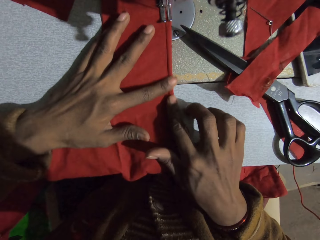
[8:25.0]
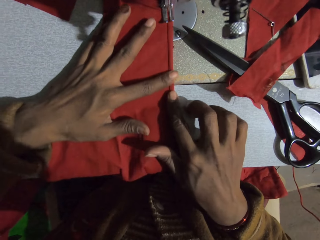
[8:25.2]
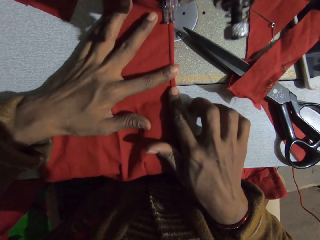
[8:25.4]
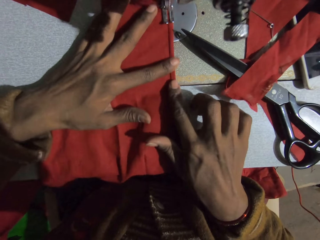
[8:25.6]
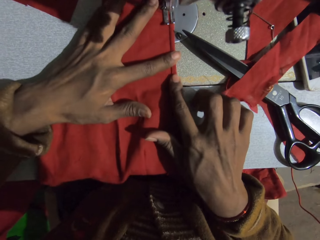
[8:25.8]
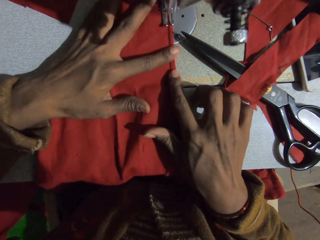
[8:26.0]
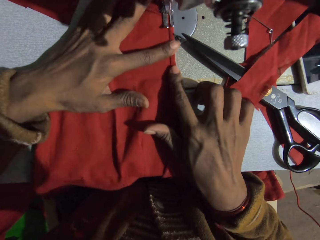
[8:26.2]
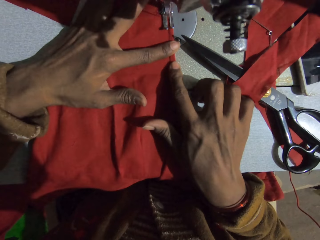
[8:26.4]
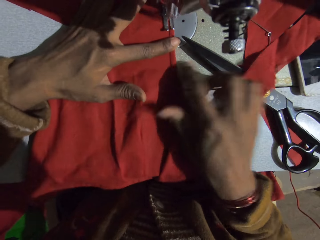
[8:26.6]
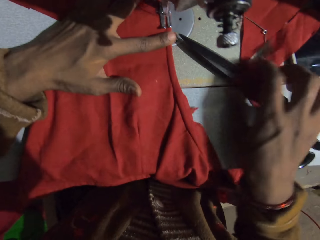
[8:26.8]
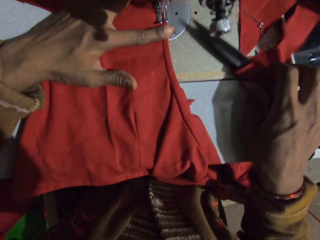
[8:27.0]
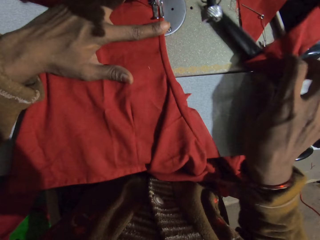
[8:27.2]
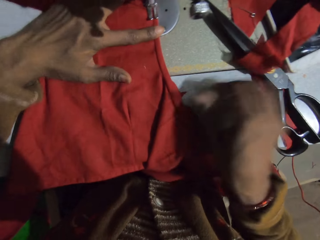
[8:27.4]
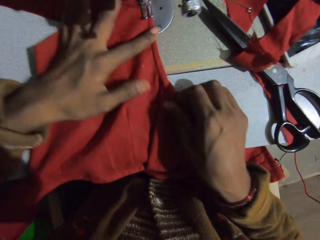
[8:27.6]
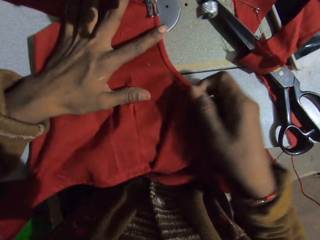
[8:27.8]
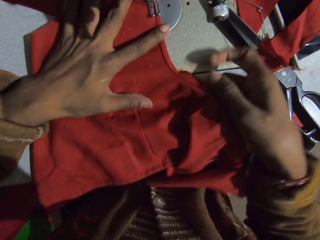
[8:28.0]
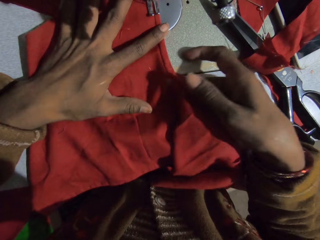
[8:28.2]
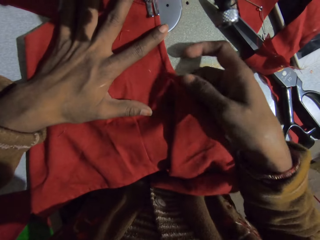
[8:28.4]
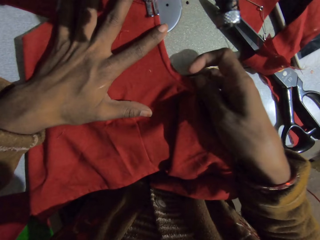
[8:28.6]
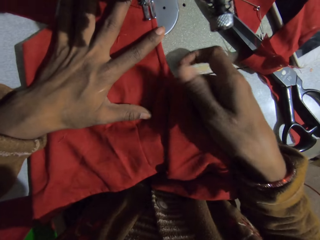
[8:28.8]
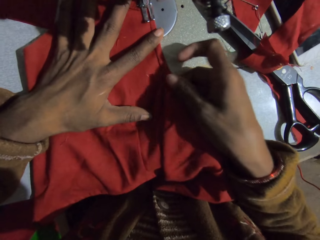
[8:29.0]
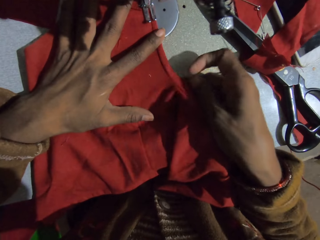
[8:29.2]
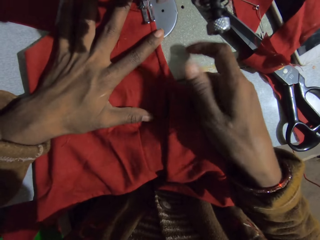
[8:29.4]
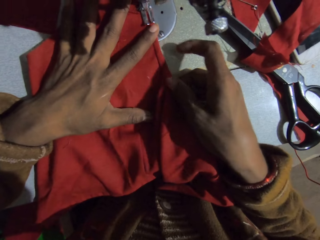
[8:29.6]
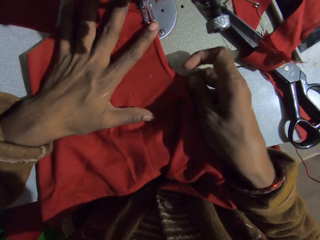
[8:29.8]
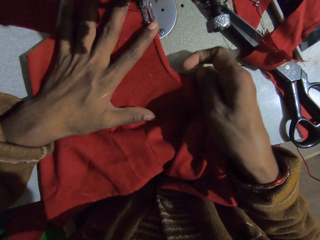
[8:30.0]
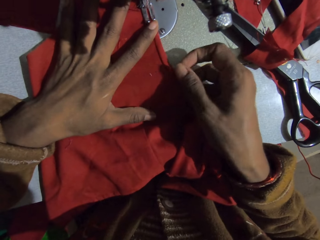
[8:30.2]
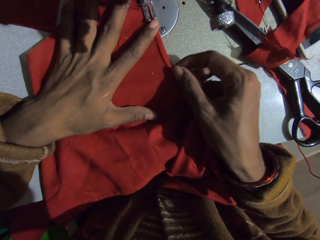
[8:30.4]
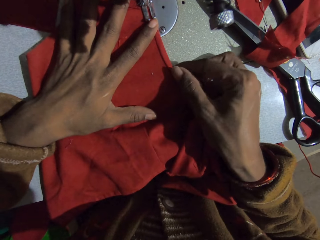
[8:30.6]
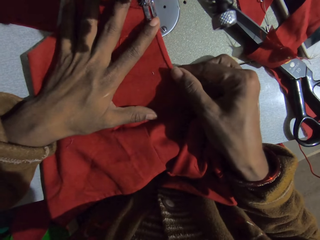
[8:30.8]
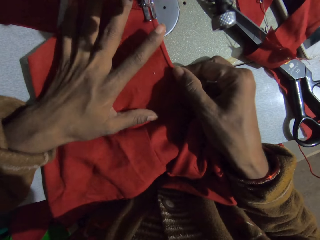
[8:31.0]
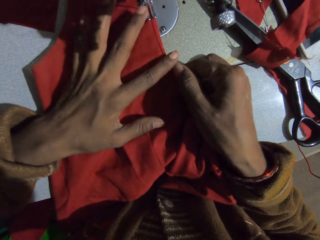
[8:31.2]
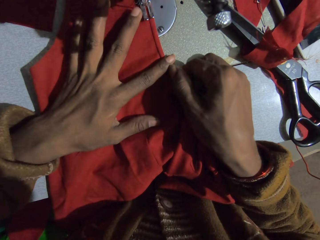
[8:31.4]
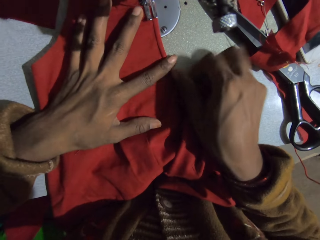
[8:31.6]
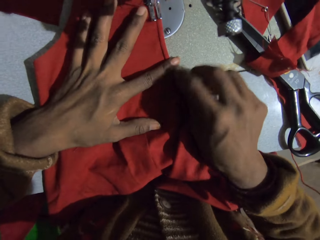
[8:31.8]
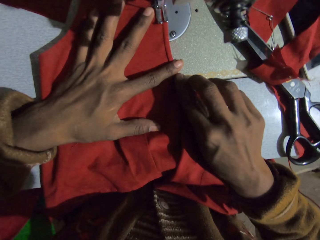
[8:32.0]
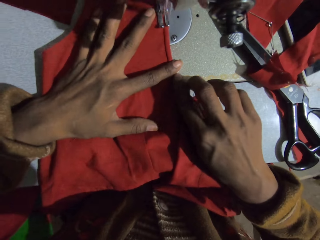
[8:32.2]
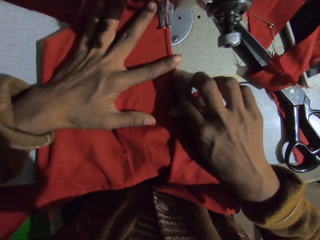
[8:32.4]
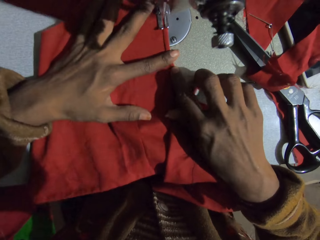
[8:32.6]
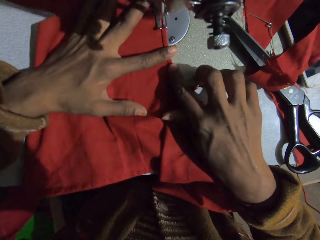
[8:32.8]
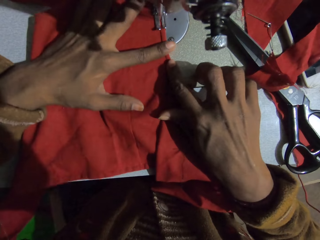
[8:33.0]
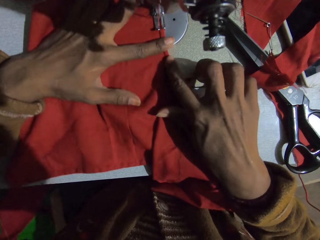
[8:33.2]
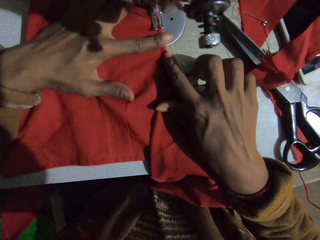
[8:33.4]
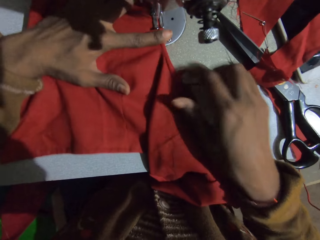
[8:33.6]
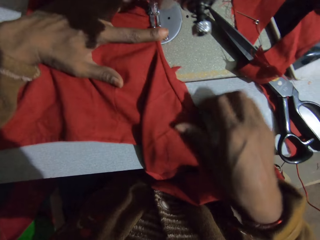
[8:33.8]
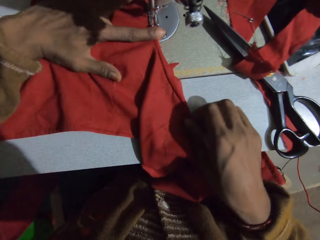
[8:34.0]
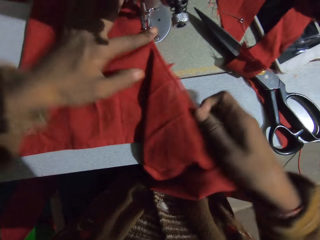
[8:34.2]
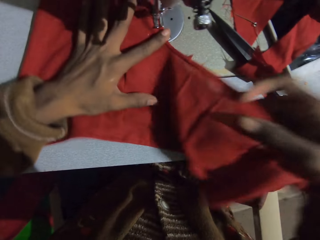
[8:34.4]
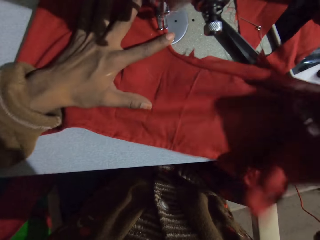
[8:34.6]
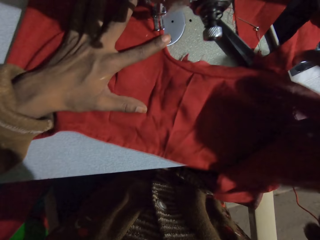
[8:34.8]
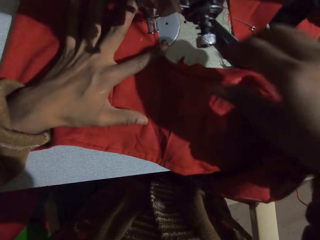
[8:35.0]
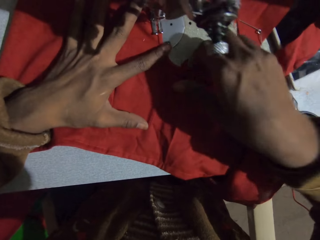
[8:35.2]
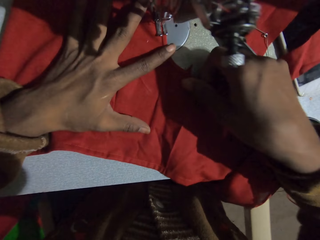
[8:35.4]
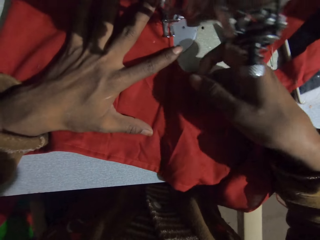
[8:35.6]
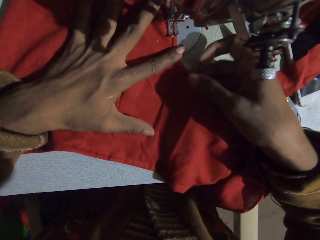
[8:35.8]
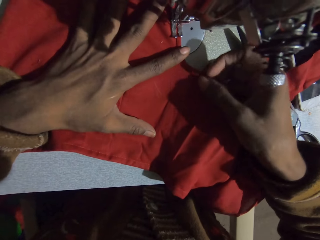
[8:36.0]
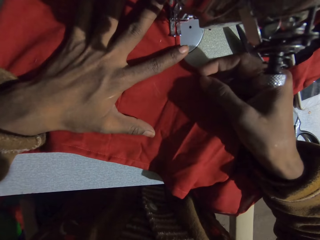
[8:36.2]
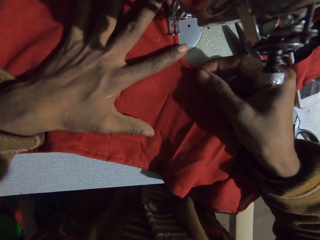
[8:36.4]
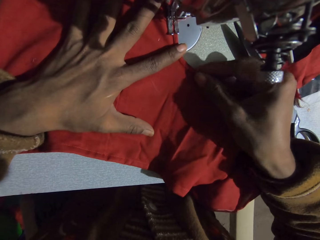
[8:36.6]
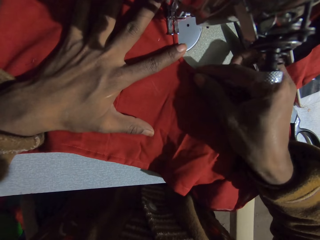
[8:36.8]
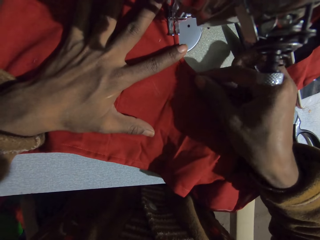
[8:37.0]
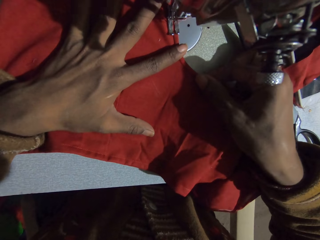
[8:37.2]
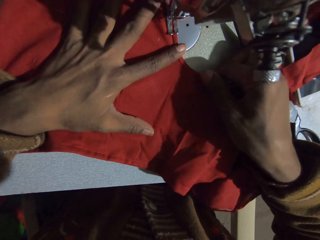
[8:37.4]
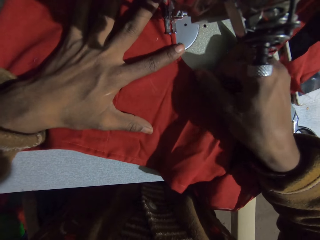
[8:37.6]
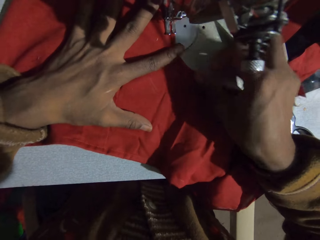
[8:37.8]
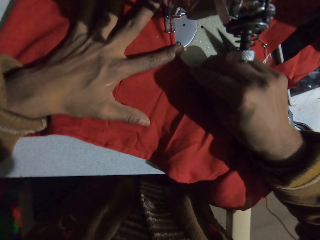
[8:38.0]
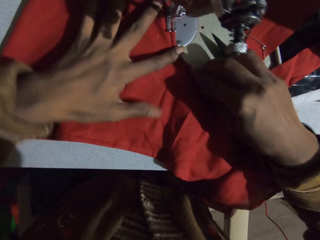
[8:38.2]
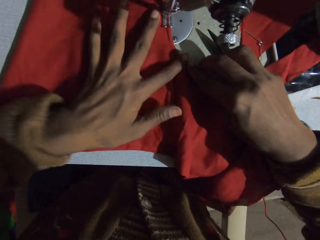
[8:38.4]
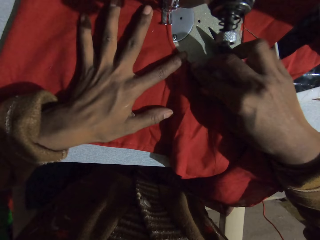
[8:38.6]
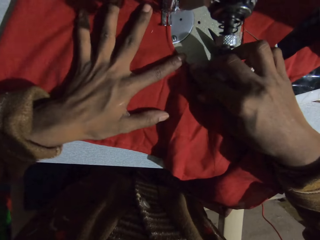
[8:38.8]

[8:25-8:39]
The camera wearer sews the fabric. They move the scissors. They adjust the fabric. They sew the fabric. They adjust the fabric. They fold the fabric.

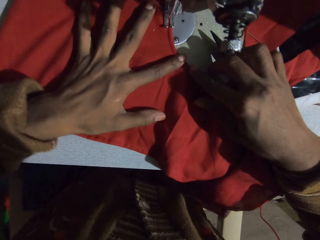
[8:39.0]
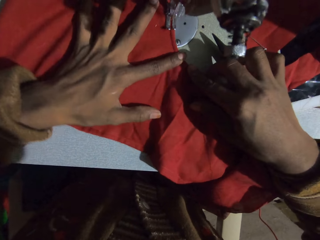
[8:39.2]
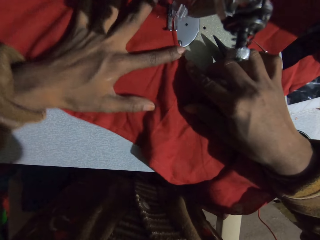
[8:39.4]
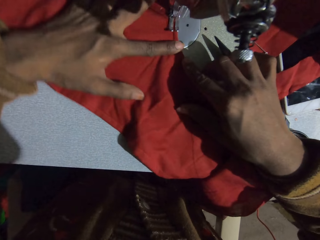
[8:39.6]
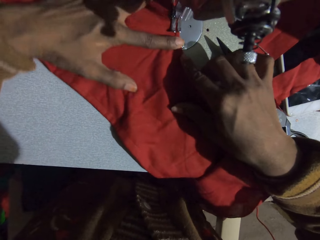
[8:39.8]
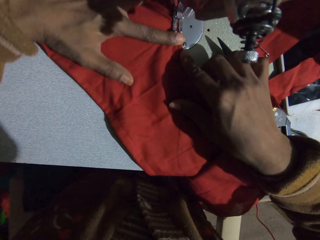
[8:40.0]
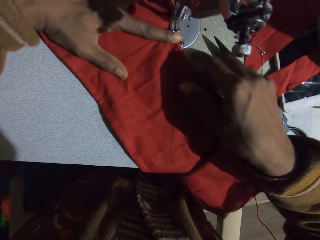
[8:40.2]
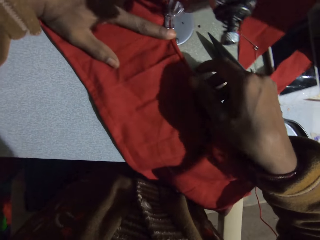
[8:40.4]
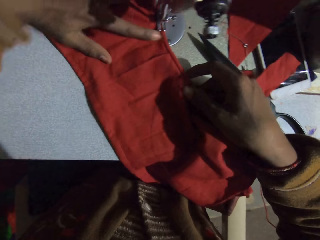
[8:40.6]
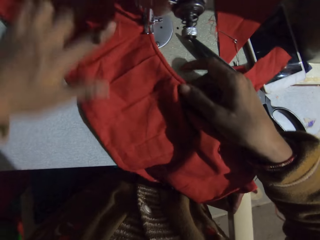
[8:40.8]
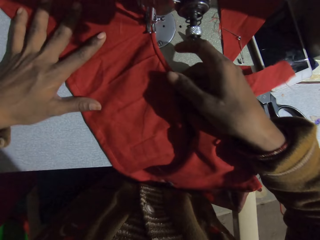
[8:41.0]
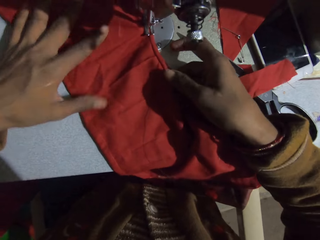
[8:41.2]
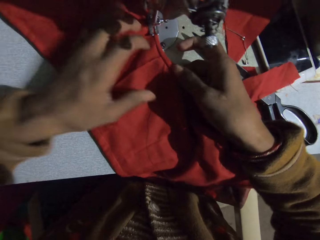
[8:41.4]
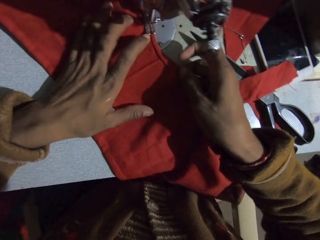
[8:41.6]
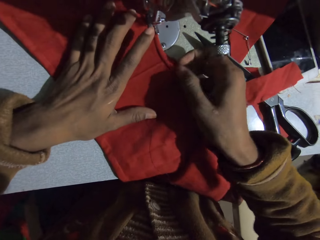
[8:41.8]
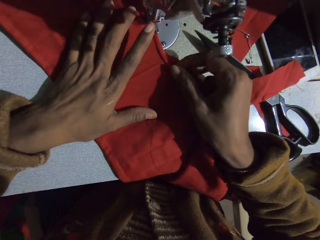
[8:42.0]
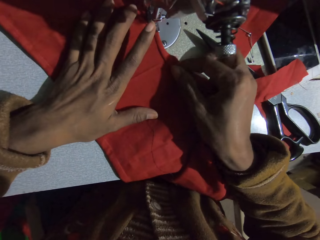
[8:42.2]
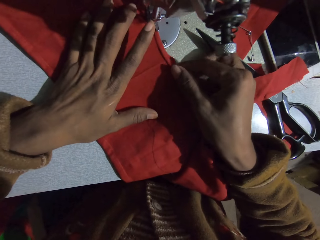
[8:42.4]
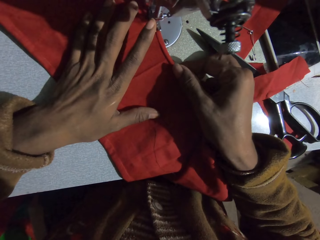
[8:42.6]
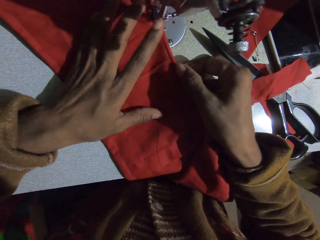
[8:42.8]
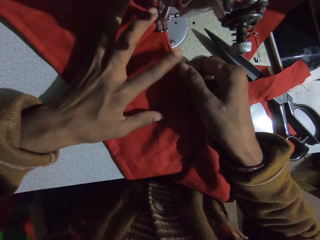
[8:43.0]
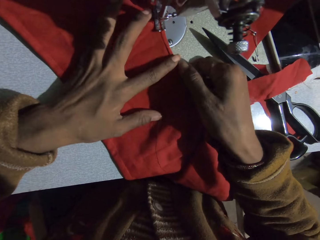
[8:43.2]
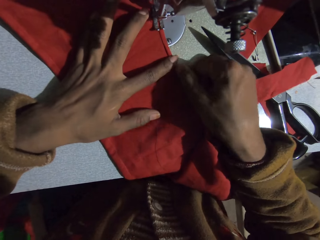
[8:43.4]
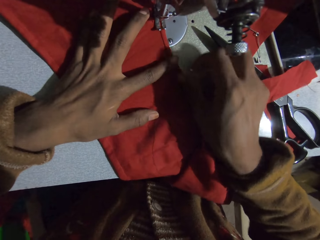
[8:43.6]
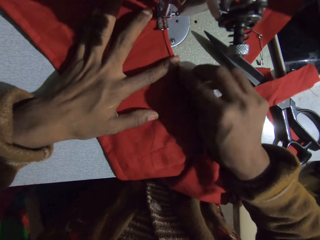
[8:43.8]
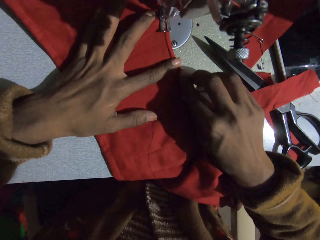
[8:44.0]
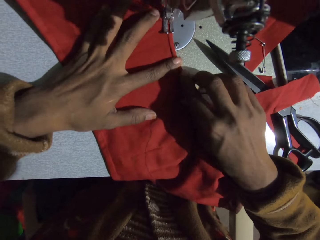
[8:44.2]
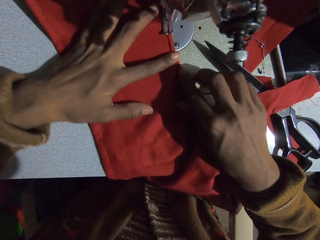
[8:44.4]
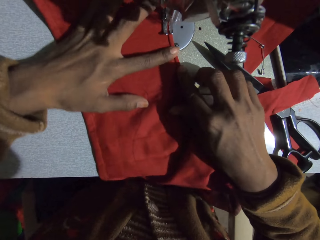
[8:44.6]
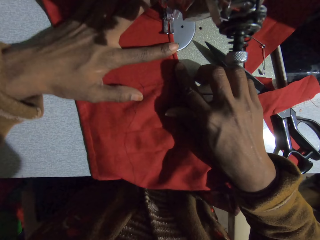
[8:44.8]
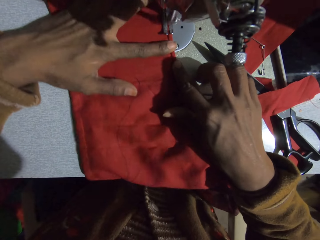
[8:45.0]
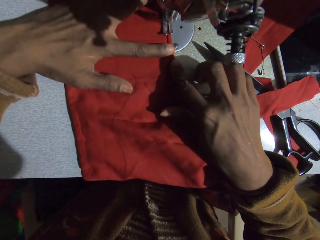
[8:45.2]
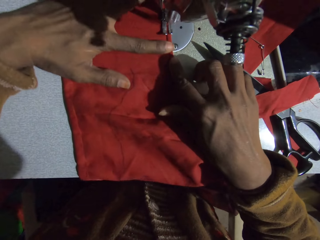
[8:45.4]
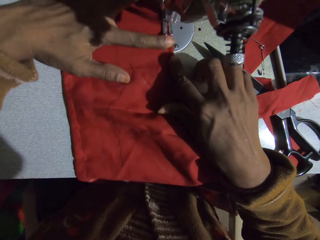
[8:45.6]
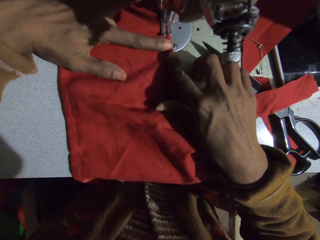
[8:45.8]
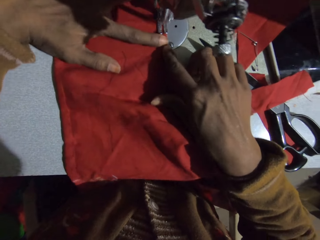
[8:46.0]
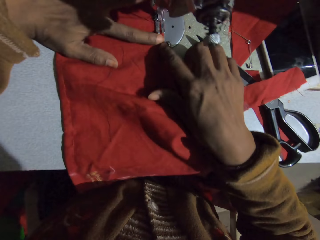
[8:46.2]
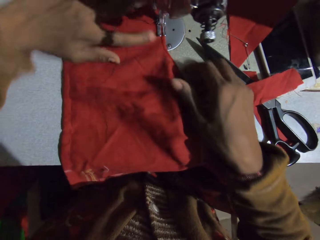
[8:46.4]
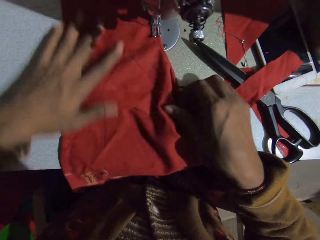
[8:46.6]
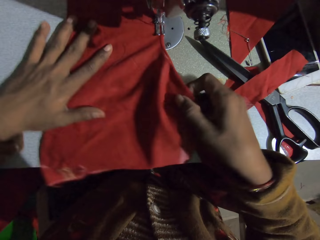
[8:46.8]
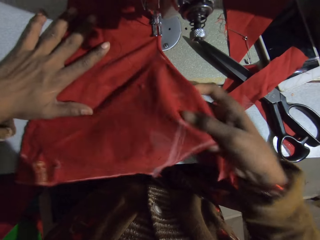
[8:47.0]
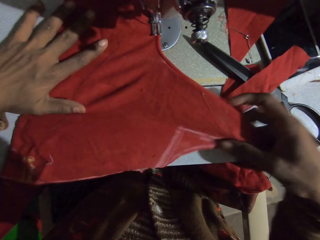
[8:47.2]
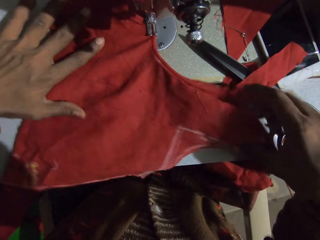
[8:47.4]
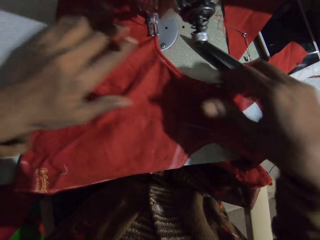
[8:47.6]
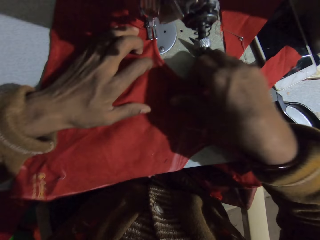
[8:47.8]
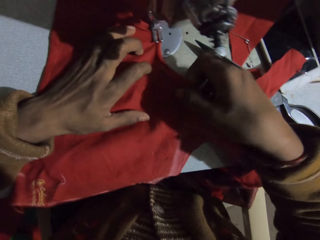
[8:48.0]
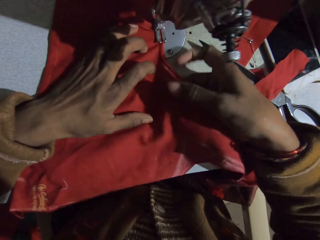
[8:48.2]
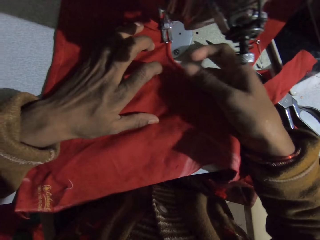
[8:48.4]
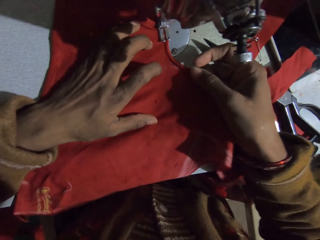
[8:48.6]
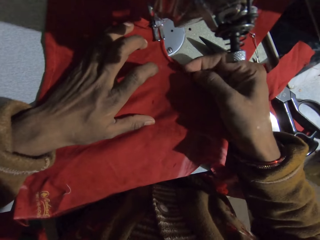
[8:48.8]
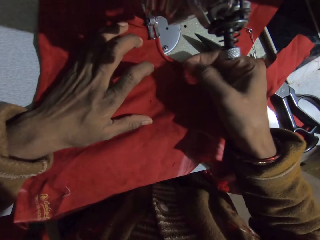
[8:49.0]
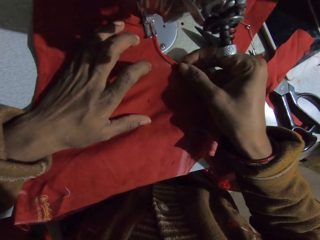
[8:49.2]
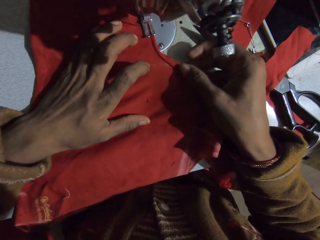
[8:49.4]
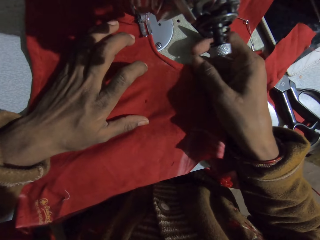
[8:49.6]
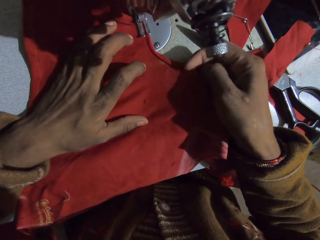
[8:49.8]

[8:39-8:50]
The camera wearer sews the fabric. They fold the fabric. They sew the fabric. They adjust the fabric.
